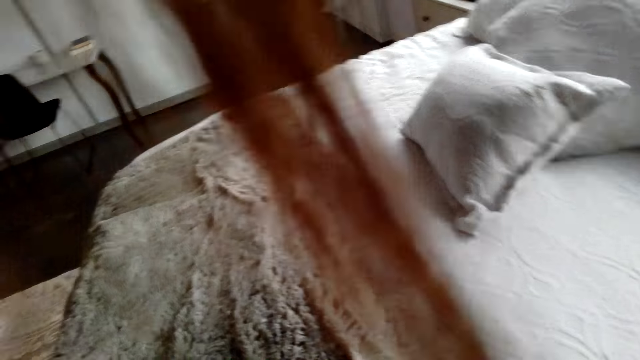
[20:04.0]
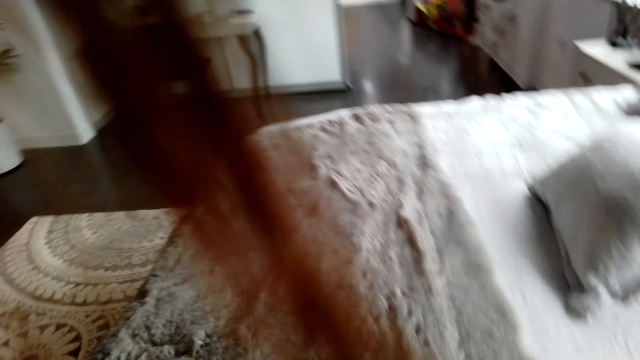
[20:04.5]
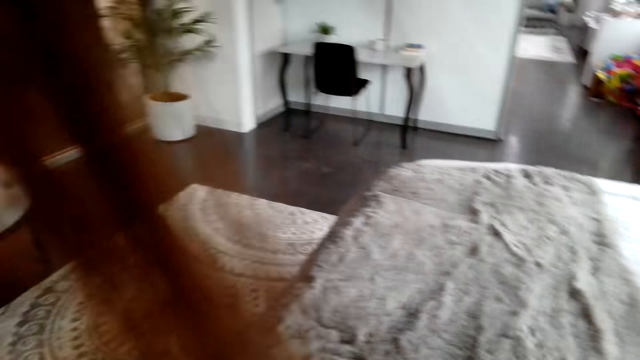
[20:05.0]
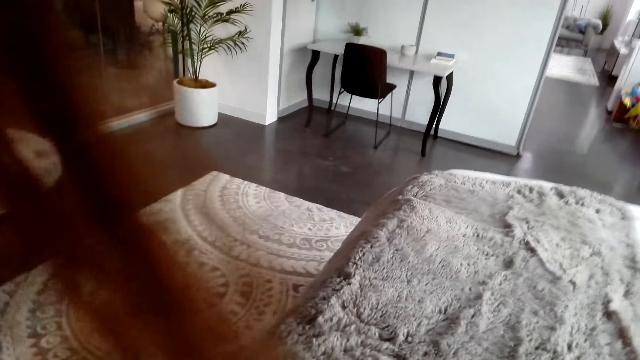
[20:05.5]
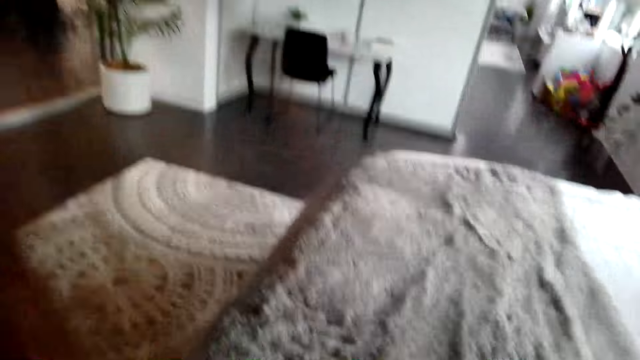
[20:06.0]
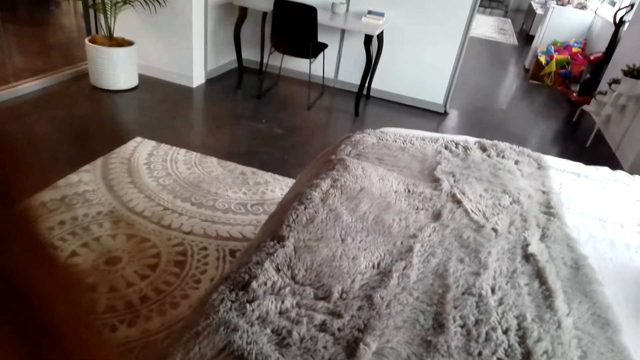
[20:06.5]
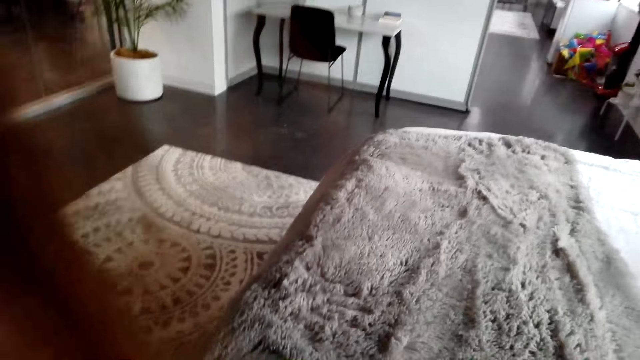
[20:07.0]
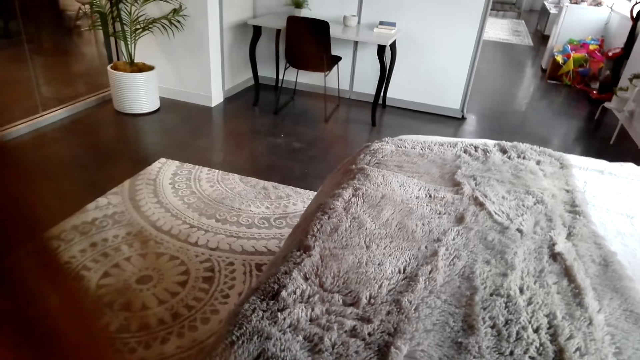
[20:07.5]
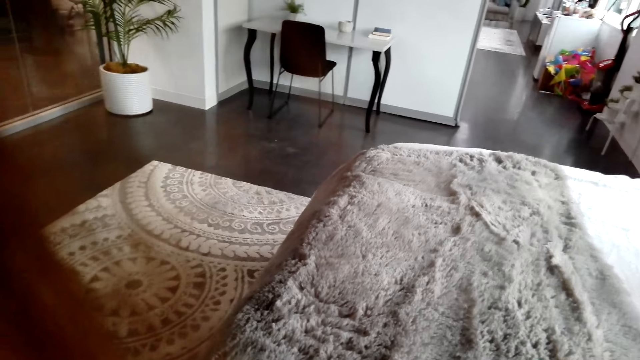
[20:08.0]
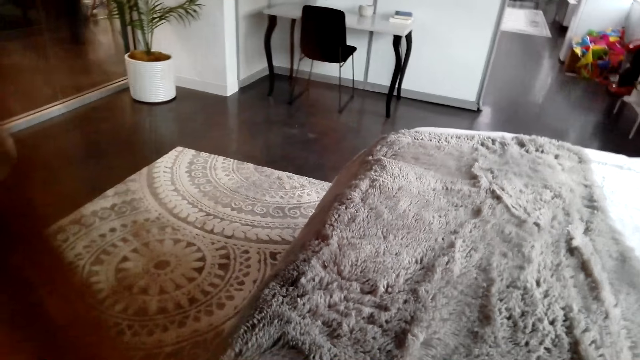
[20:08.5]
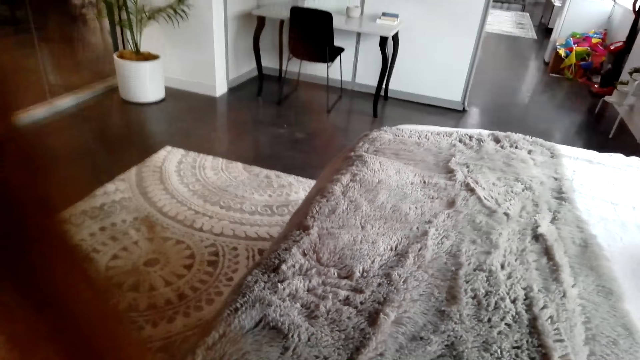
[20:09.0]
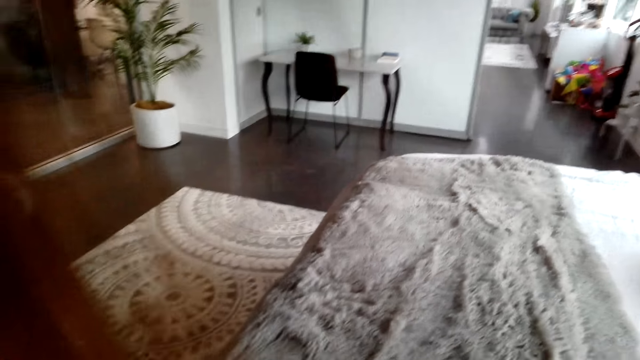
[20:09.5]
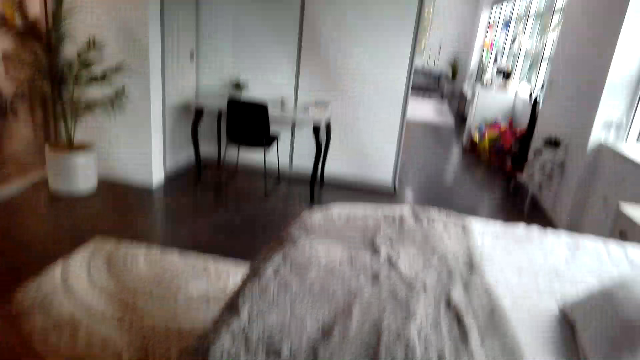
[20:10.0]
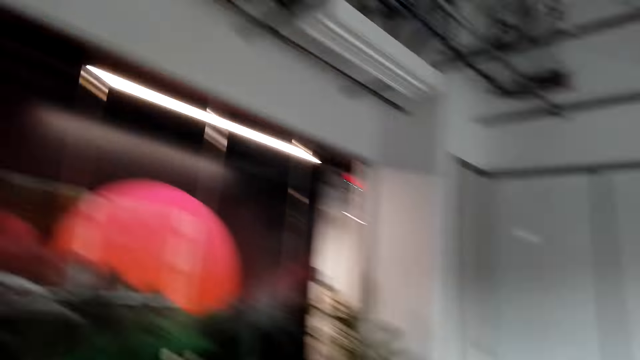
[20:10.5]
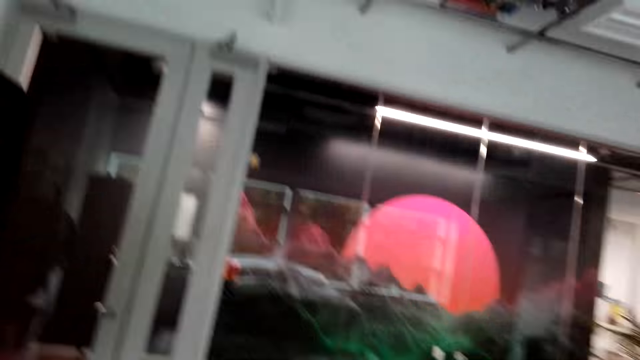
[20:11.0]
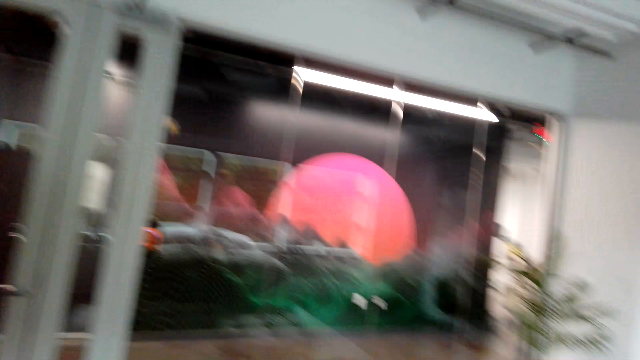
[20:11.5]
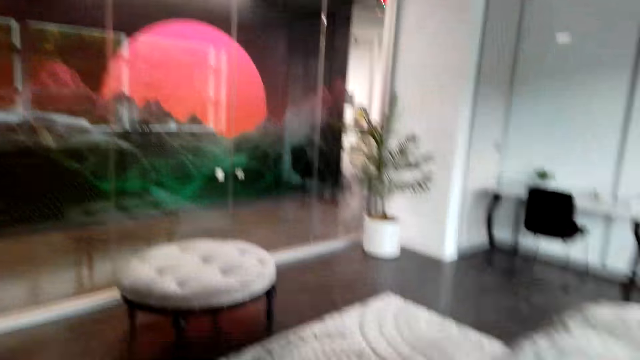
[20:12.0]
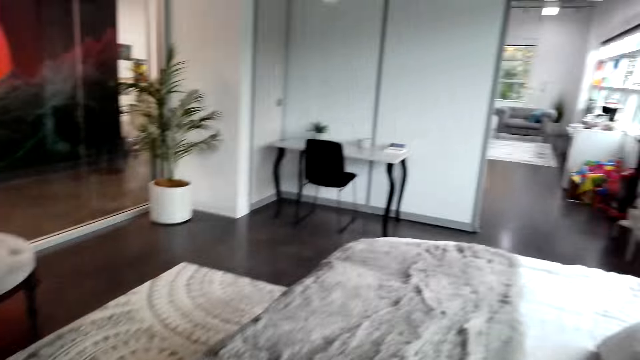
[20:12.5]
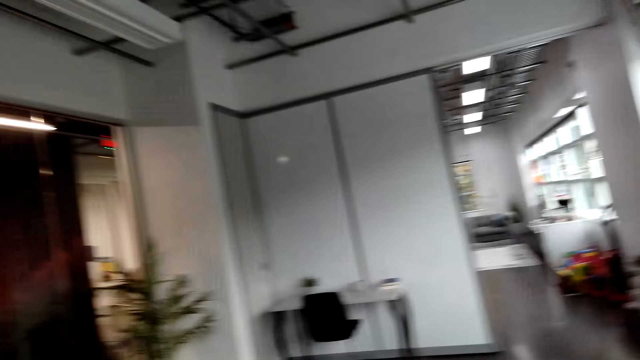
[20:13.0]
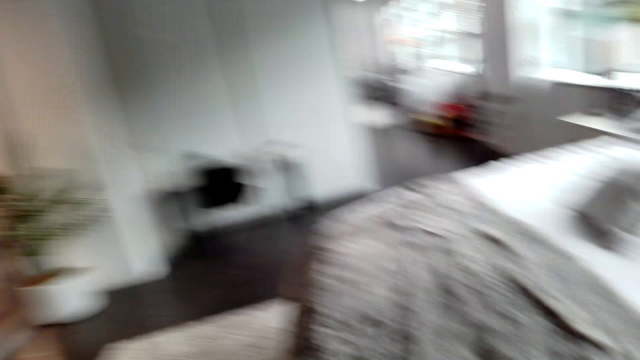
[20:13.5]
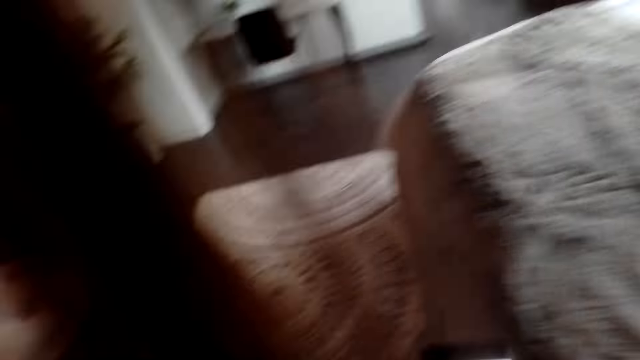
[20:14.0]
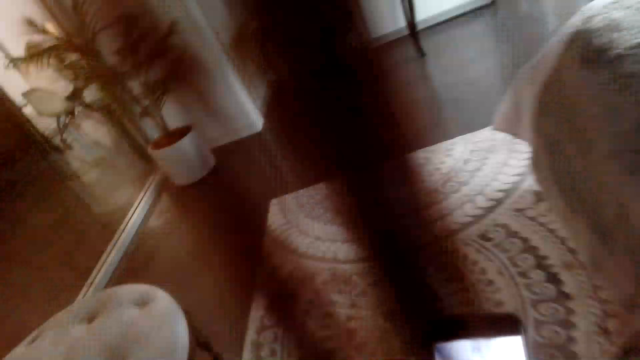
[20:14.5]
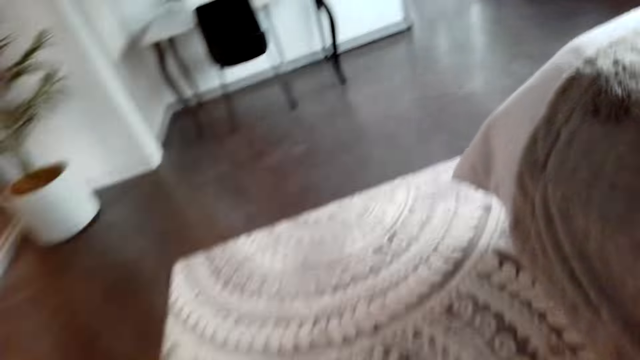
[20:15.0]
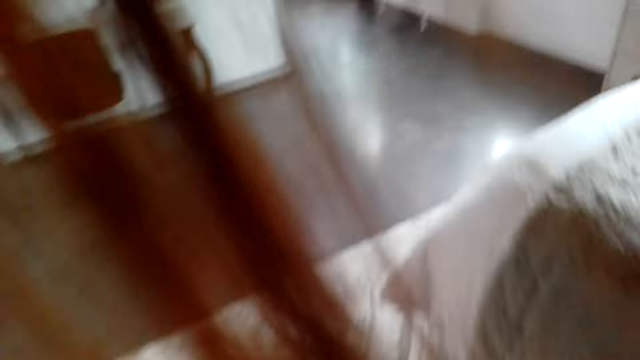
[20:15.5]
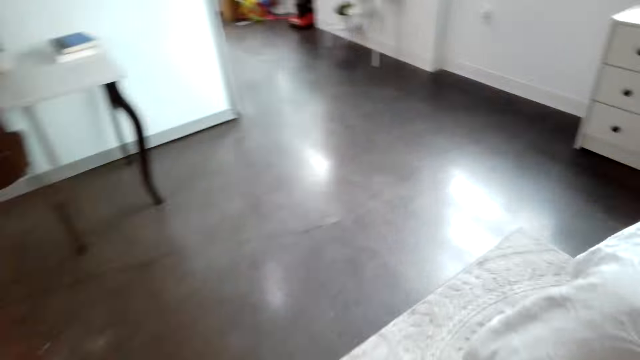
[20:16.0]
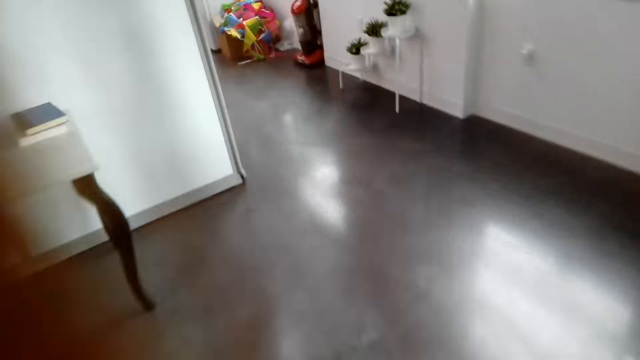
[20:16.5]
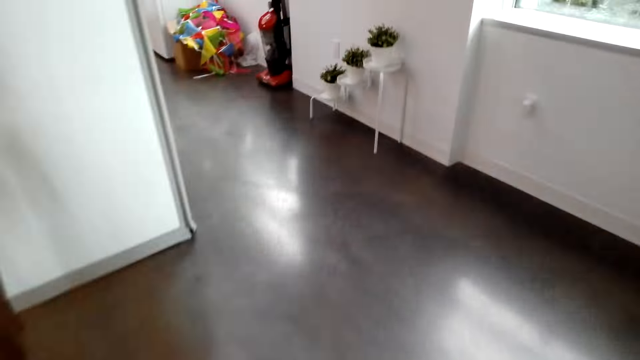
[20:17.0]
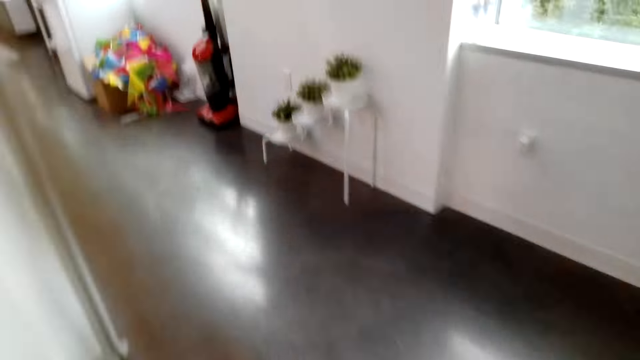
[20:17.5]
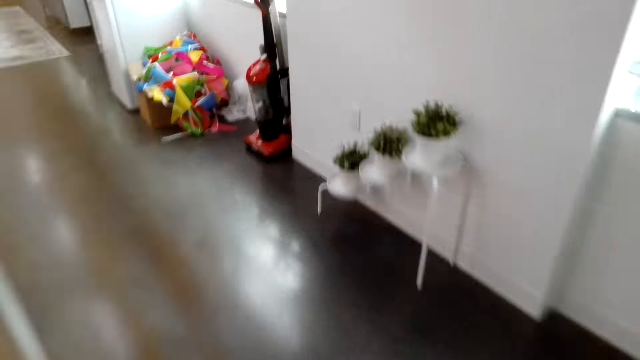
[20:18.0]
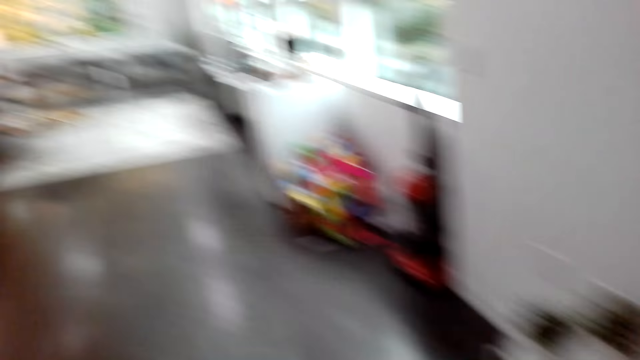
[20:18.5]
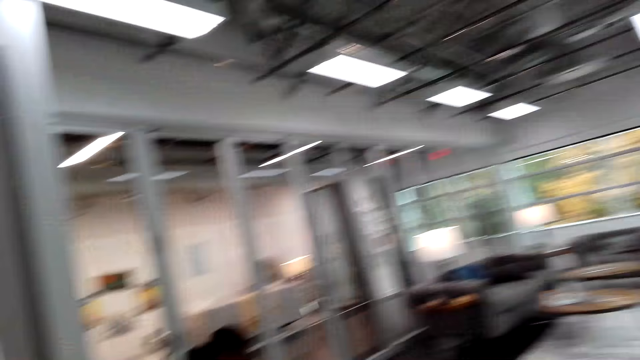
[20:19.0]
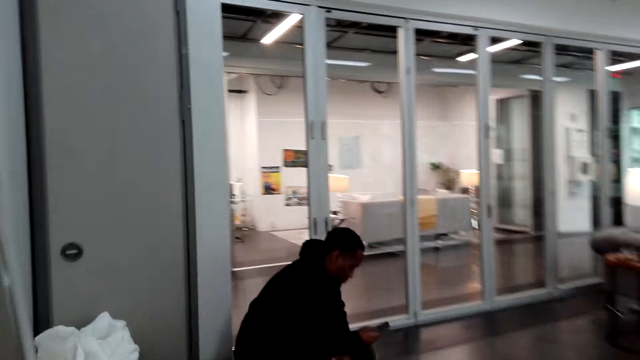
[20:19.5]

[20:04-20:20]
The camera wearer walks away. They operate a phone and walk around.

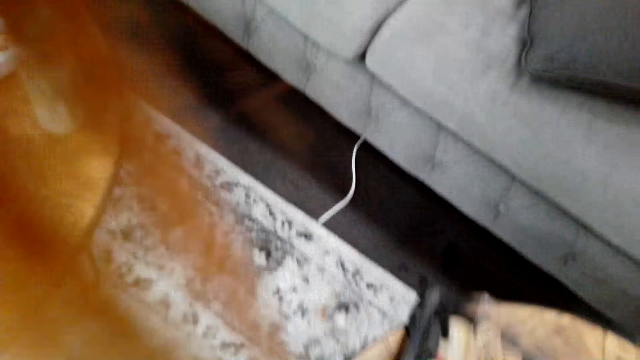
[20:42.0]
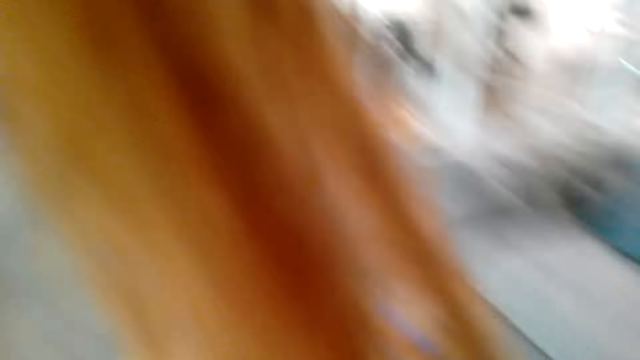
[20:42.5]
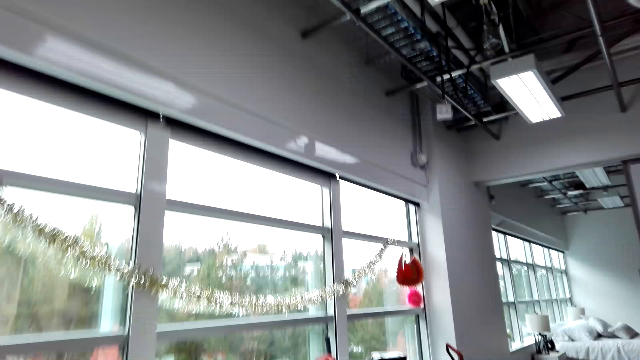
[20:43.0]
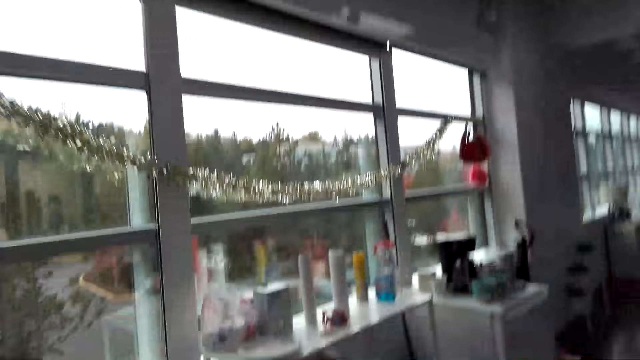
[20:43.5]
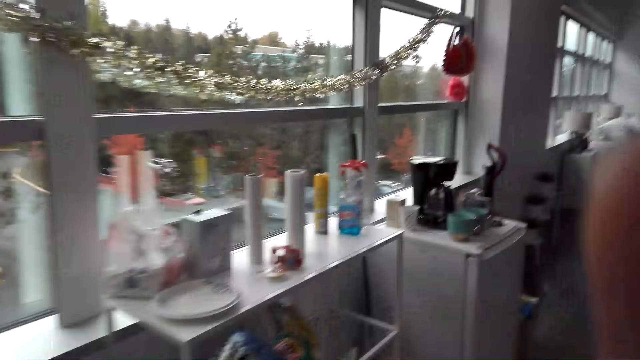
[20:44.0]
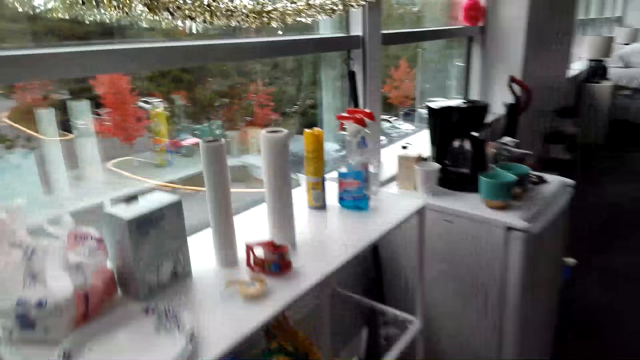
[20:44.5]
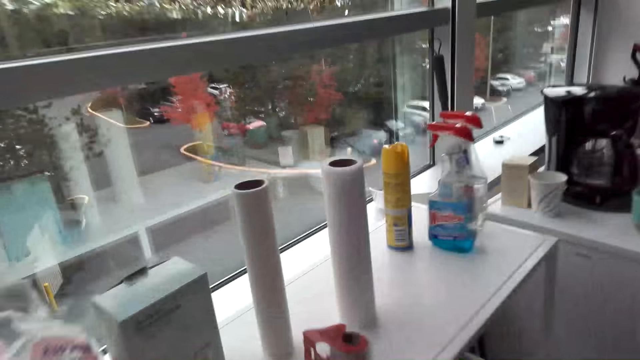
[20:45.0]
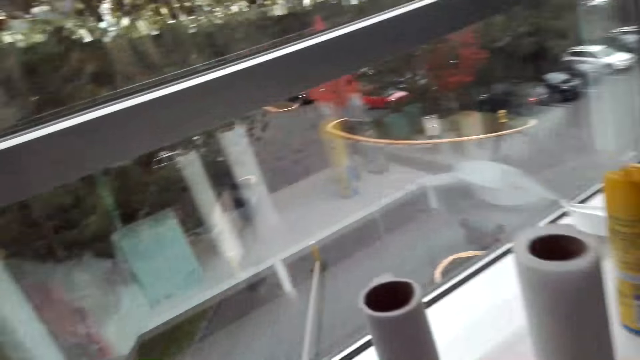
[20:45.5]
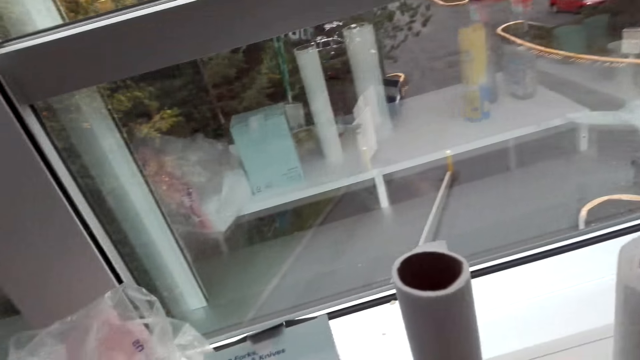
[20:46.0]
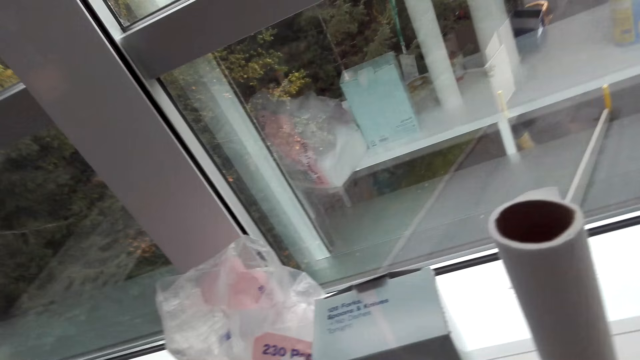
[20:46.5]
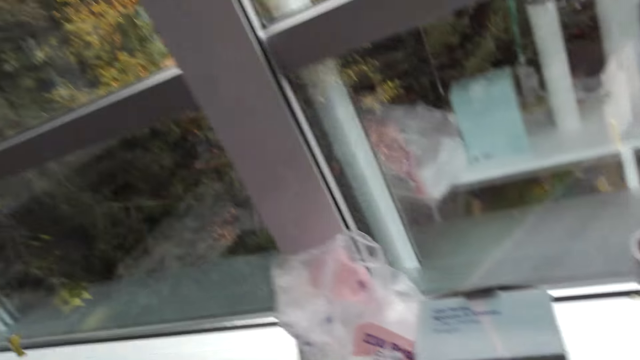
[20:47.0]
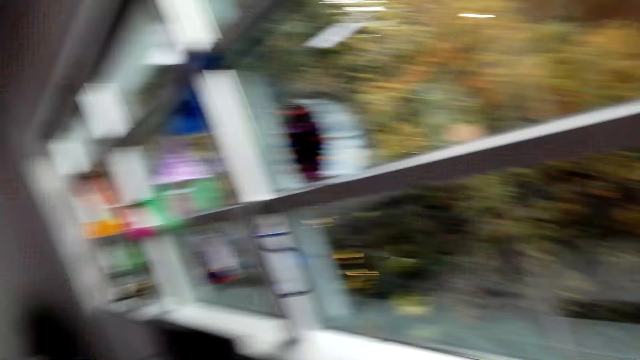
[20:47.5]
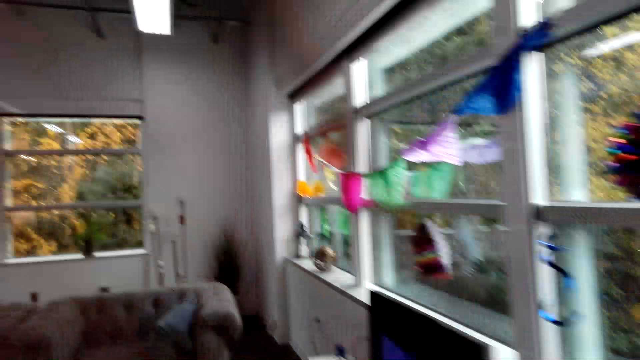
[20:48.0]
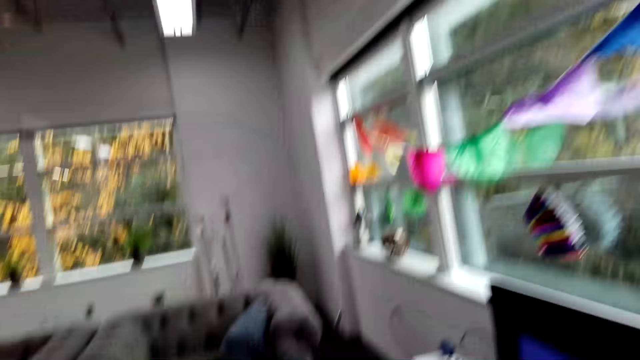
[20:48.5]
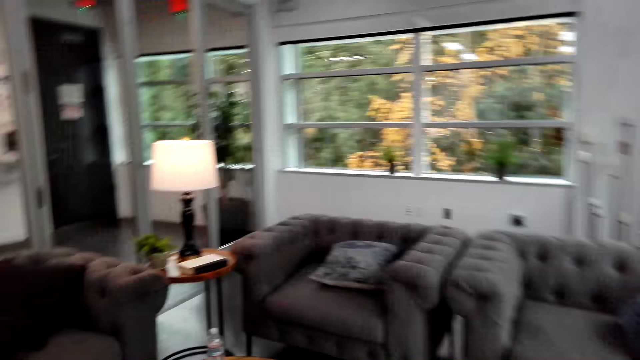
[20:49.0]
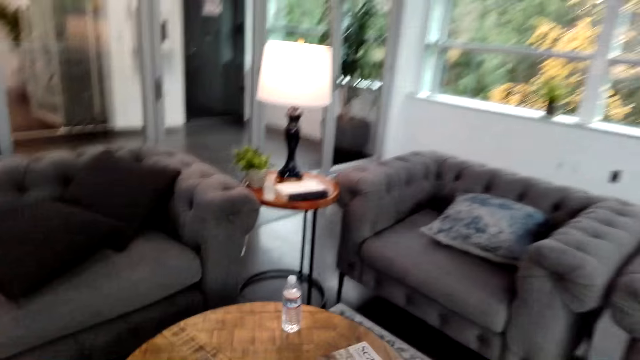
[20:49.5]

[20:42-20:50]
The camera wearer walks away.
